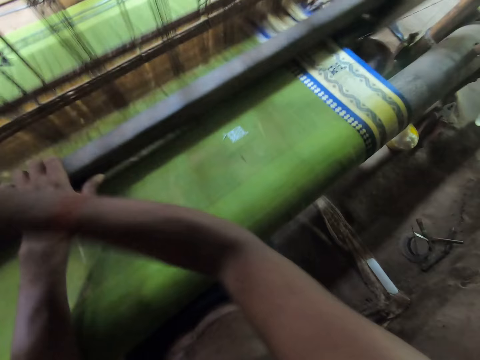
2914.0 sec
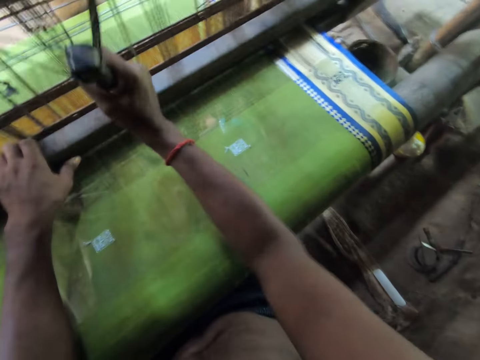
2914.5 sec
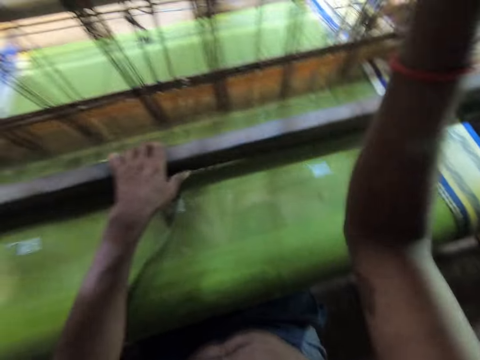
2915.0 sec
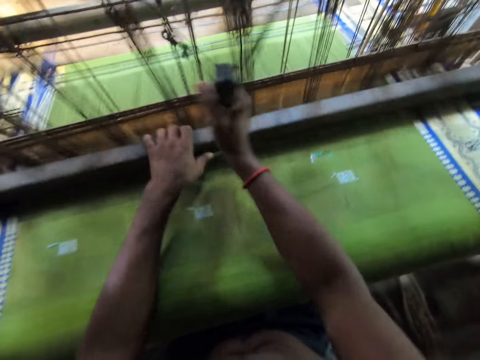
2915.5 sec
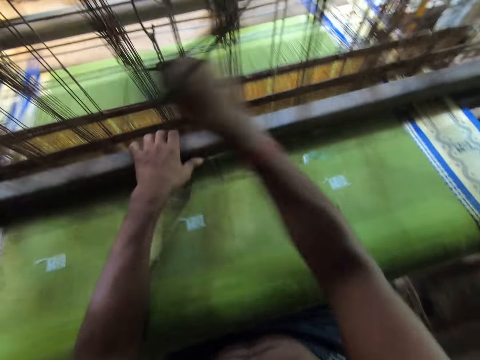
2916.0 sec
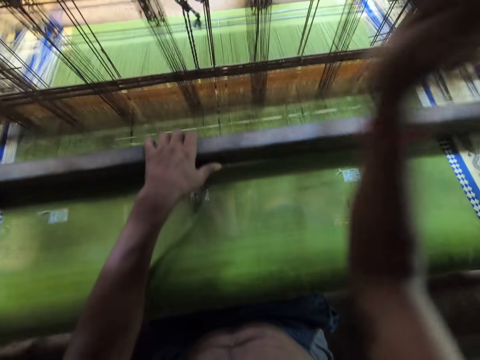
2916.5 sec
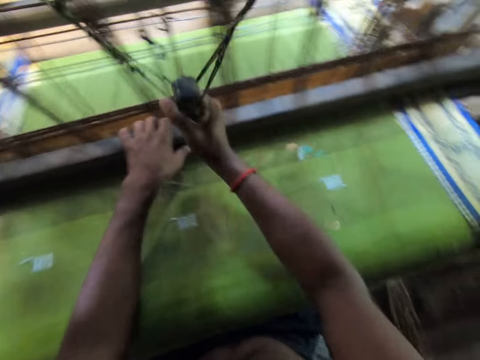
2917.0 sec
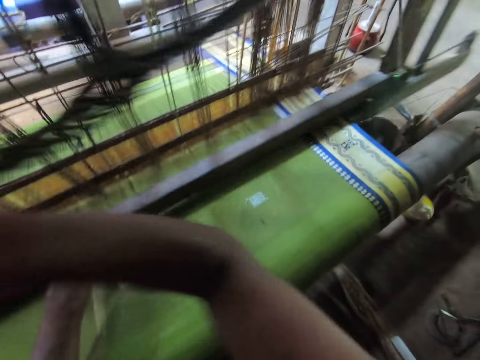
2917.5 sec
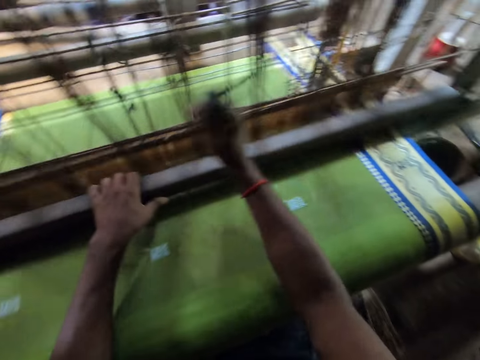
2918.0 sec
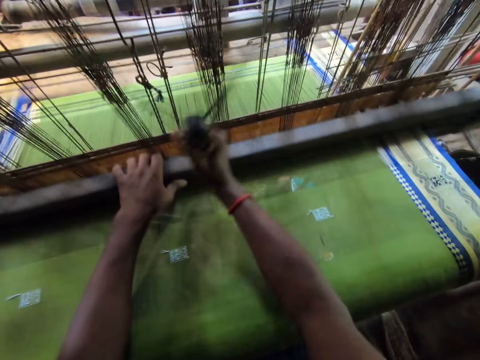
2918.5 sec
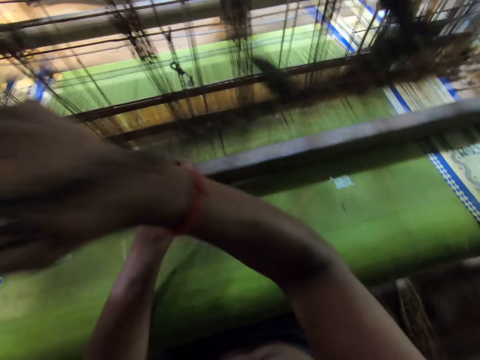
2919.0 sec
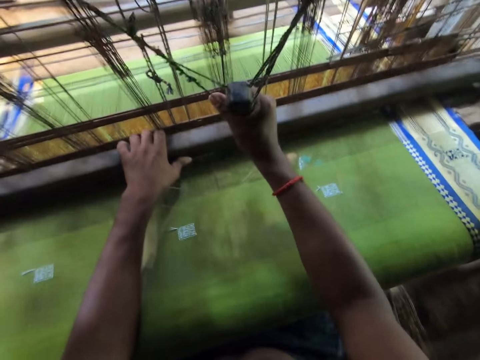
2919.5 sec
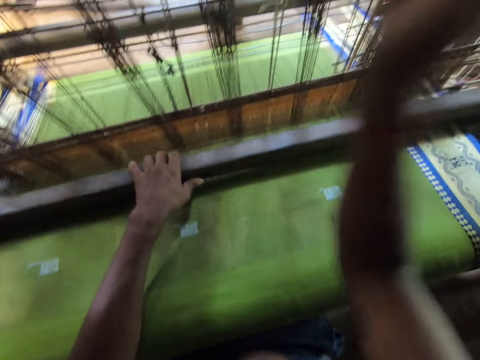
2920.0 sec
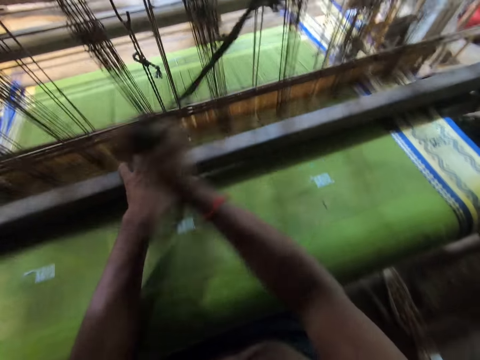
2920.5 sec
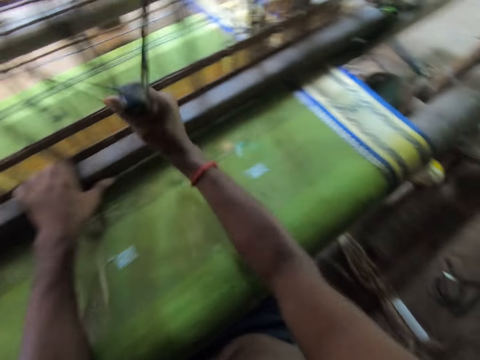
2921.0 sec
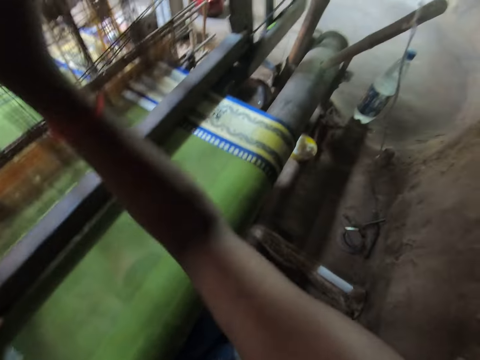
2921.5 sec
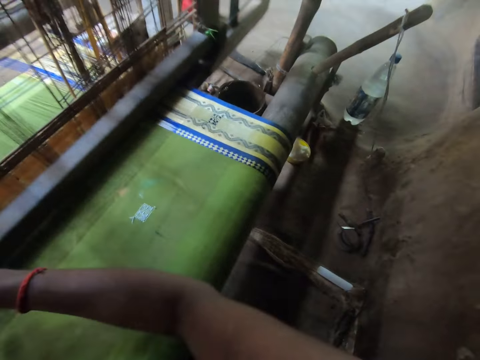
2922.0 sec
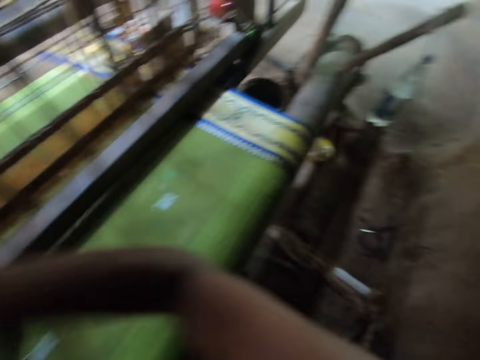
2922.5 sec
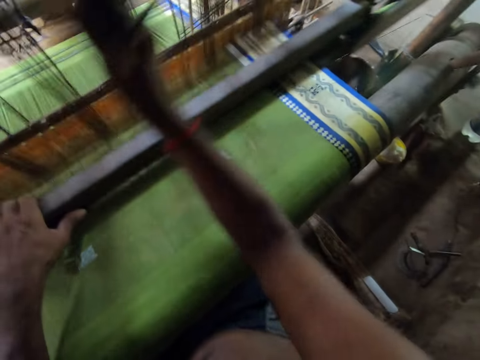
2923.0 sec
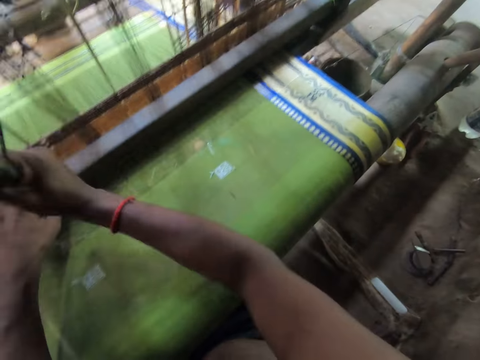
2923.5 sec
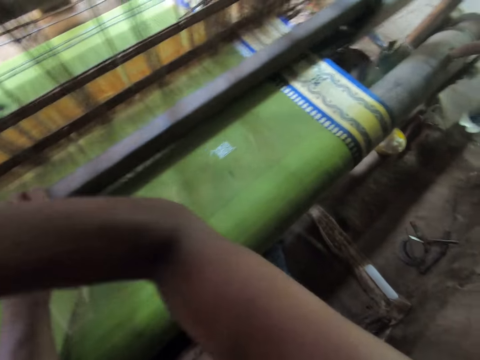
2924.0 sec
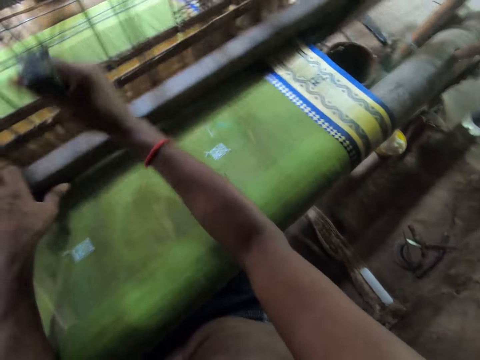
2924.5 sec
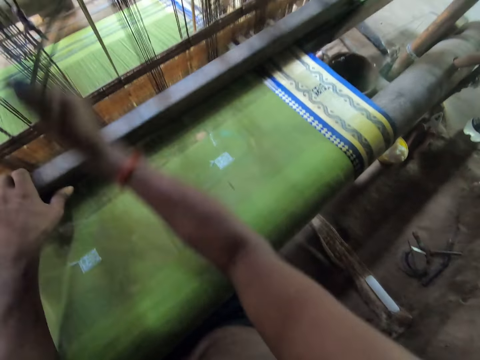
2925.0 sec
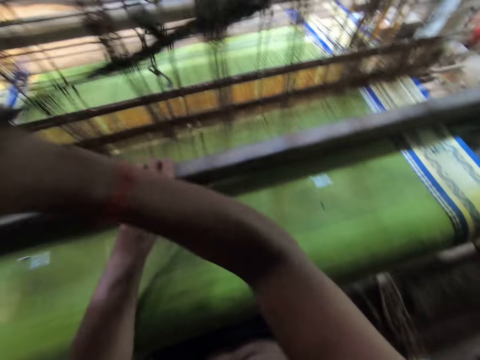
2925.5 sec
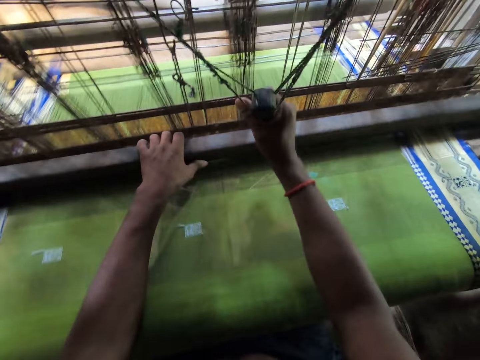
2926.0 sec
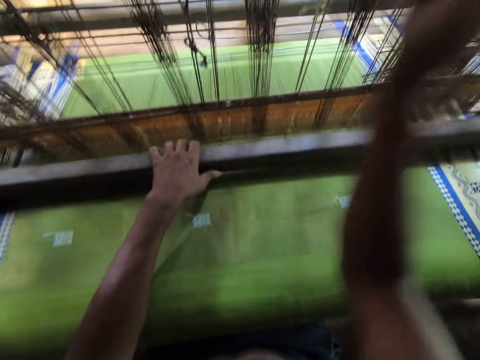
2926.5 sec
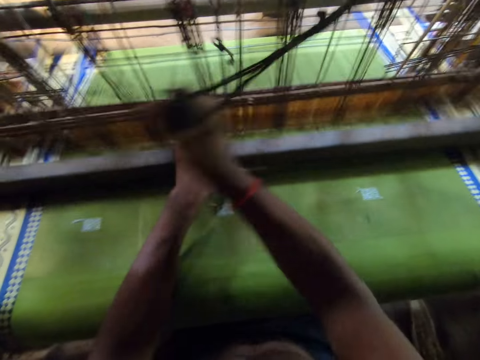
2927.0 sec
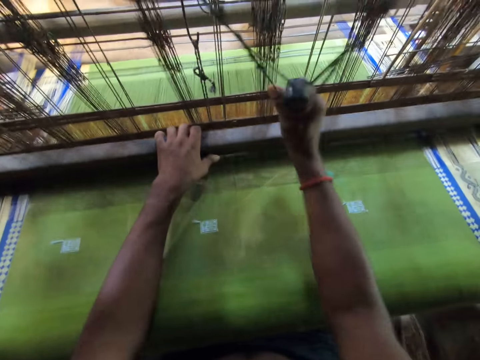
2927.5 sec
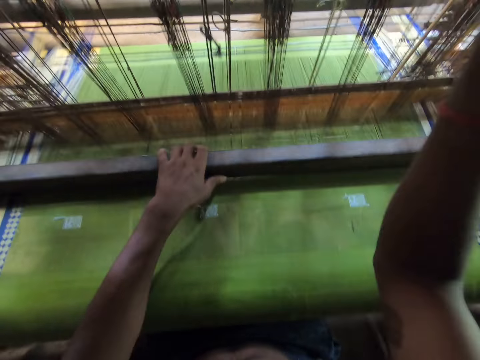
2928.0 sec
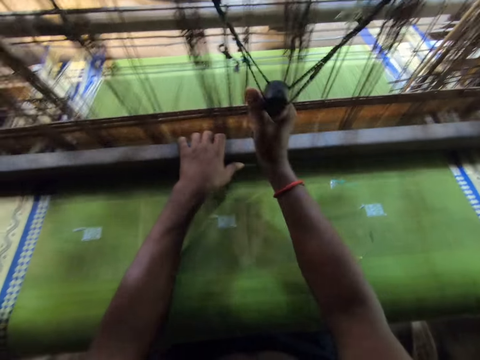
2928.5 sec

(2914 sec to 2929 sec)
The camera wearer turns around. They sew carpet with a loom.

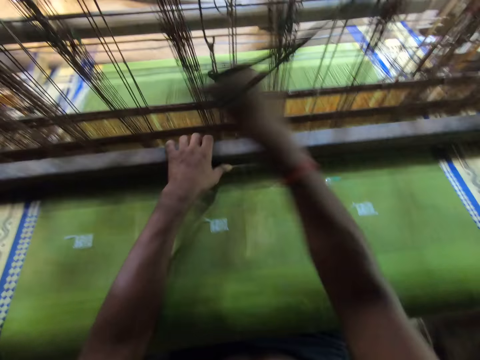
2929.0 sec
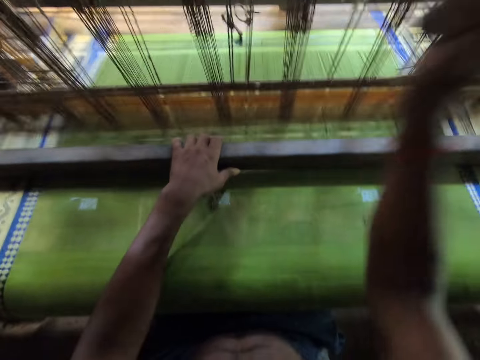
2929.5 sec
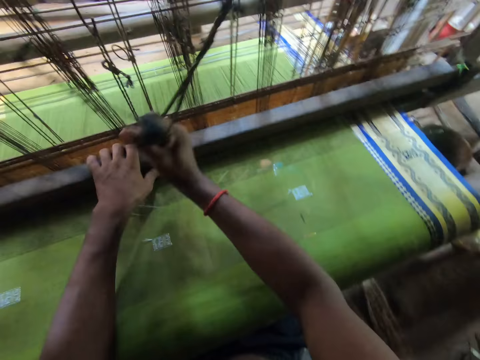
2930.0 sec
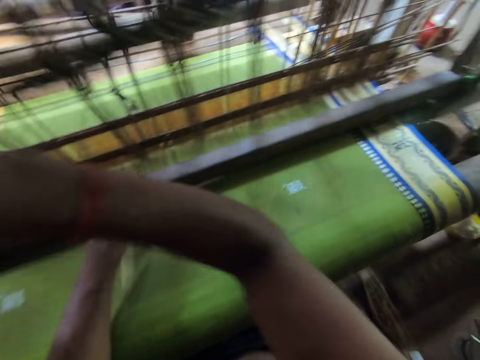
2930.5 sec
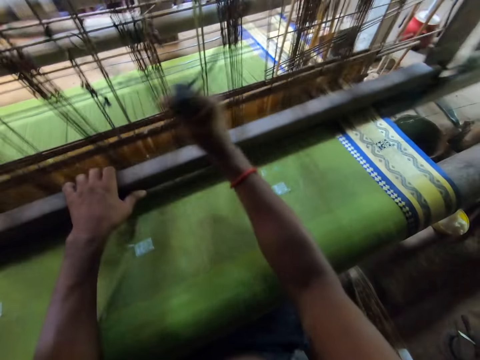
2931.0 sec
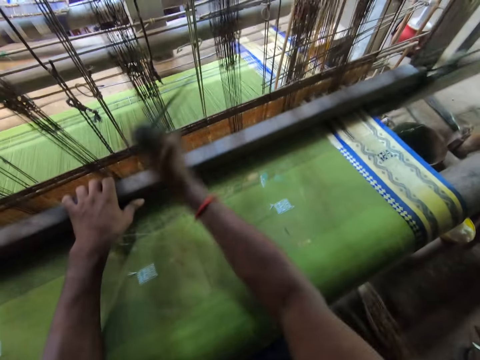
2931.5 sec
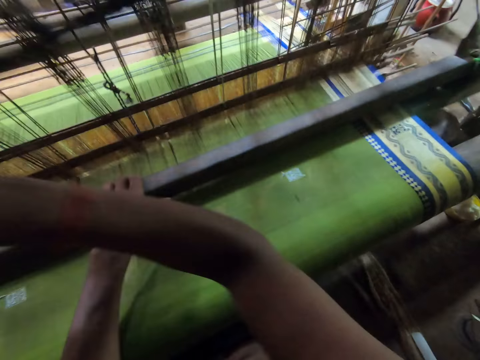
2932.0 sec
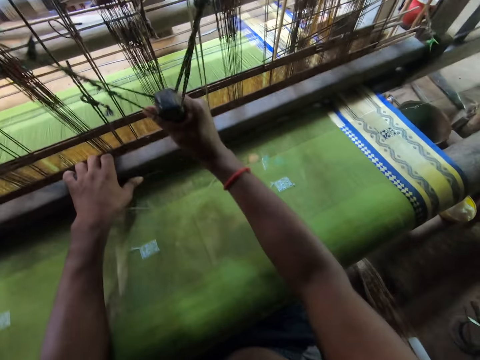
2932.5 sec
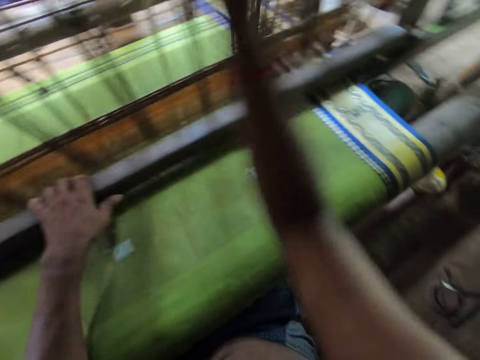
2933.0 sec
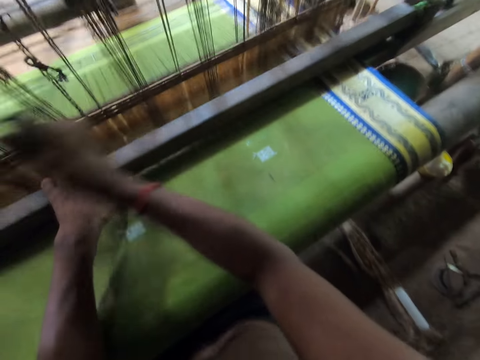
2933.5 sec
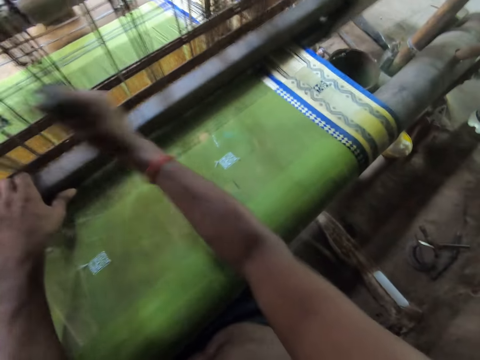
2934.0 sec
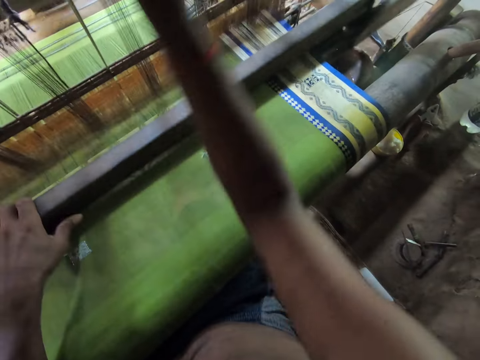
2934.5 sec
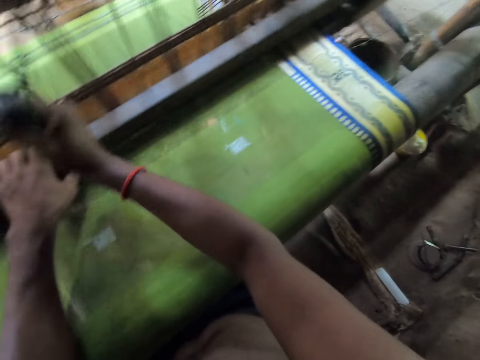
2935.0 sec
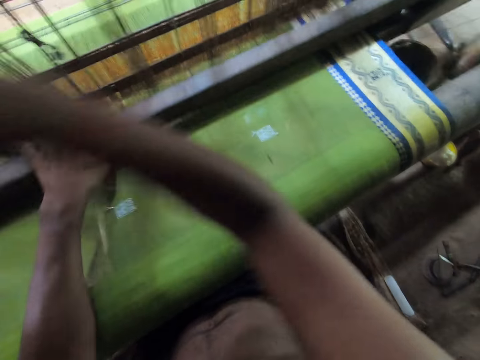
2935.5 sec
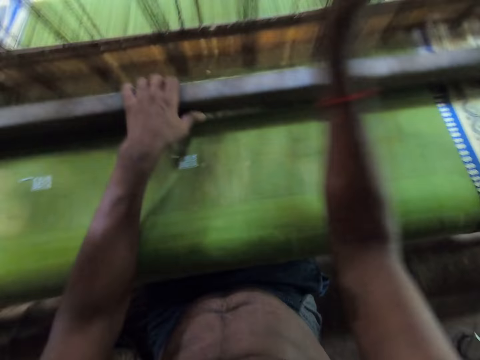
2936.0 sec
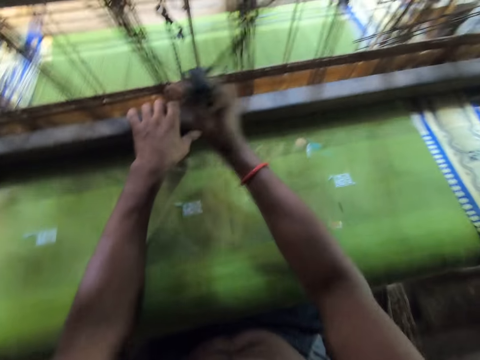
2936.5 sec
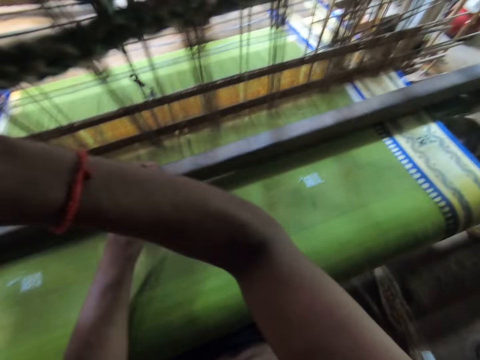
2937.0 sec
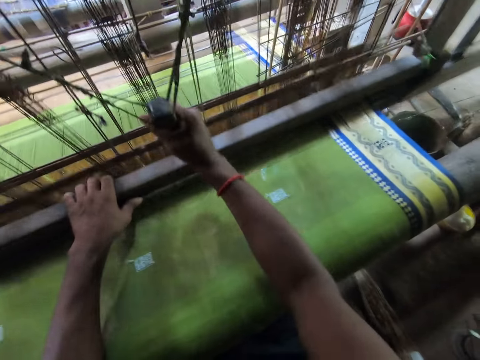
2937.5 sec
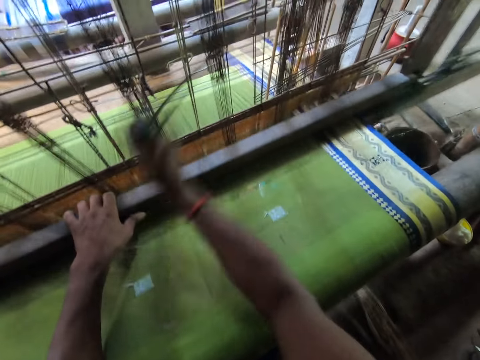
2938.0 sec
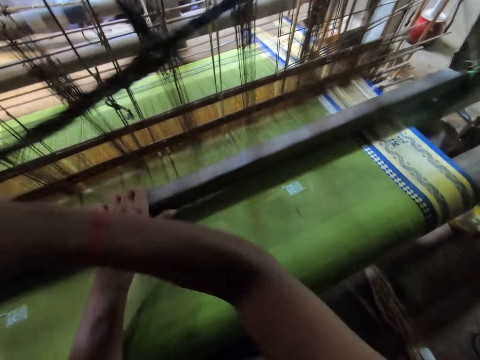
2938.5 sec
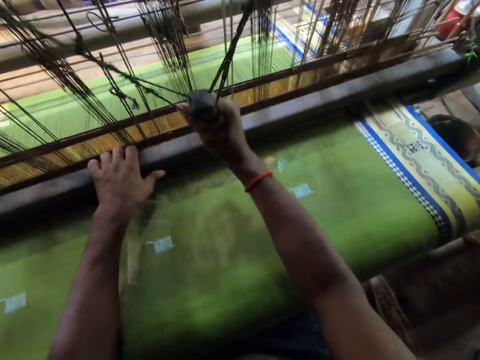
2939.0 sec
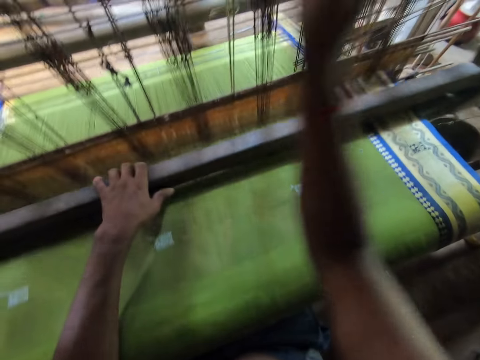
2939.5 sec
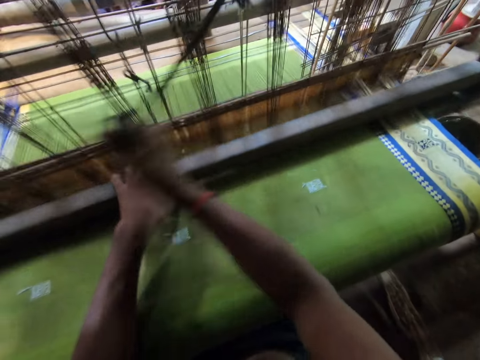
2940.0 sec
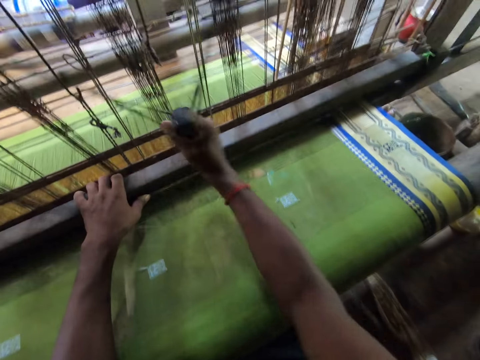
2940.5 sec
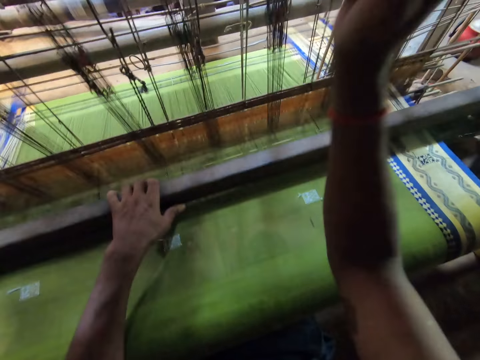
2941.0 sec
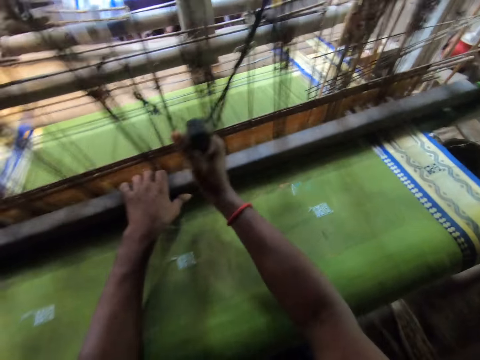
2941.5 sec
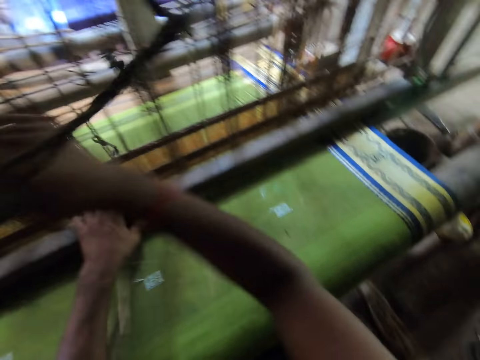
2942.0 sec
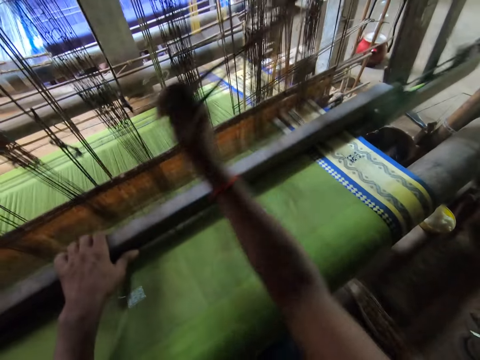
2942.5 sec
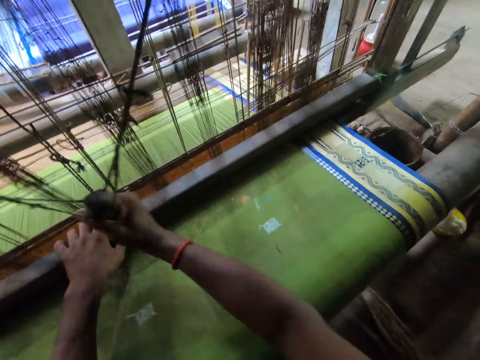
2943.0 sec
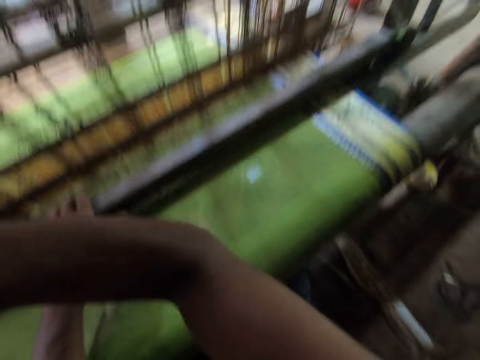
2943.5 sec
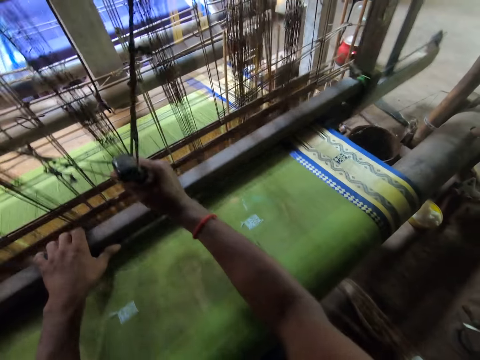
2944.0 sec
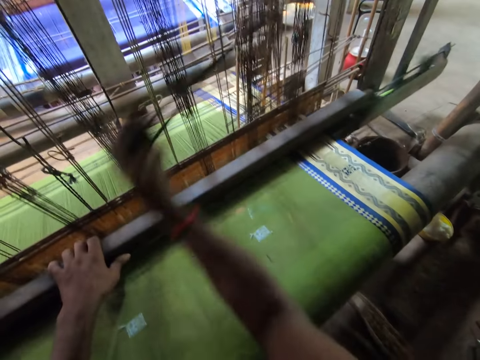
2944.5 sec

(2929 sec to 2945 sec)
The camera wearer converses with a woman.
